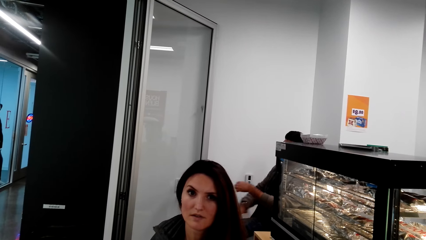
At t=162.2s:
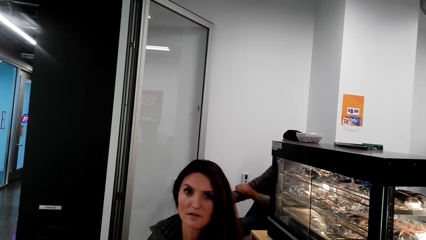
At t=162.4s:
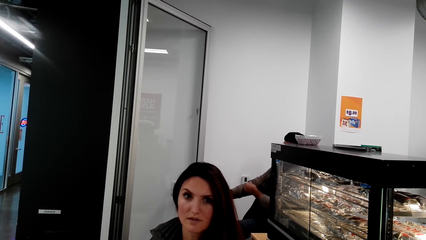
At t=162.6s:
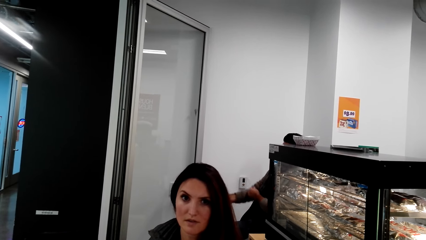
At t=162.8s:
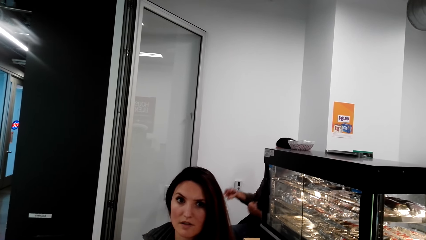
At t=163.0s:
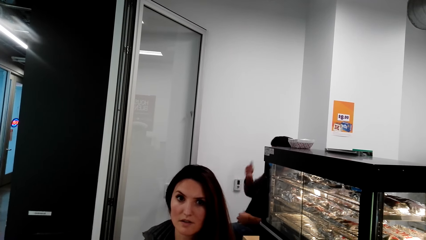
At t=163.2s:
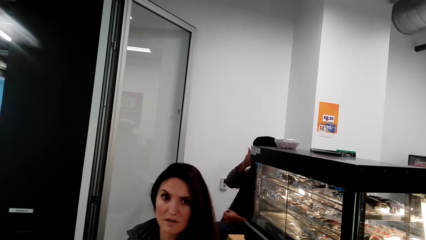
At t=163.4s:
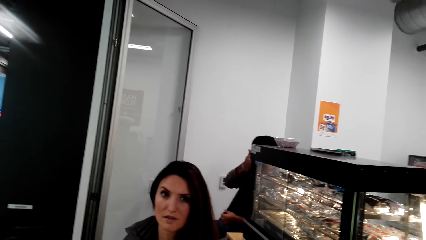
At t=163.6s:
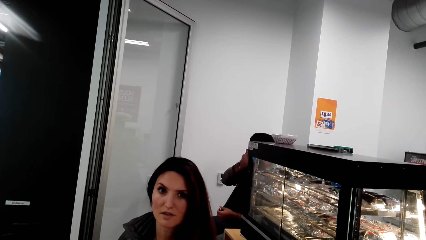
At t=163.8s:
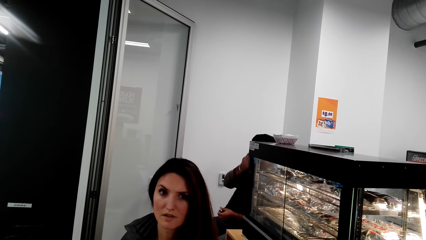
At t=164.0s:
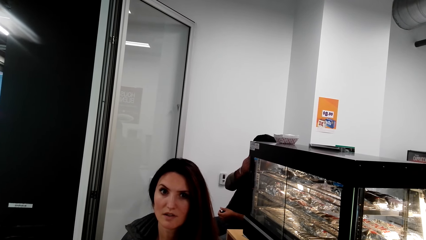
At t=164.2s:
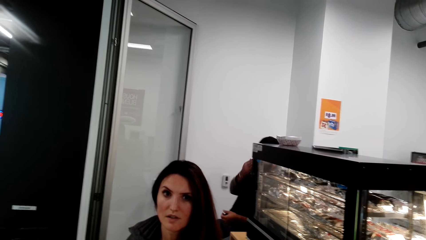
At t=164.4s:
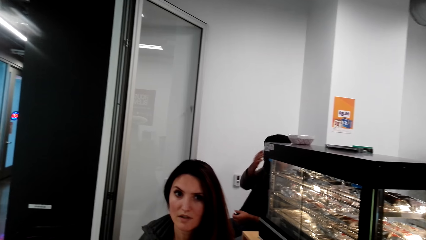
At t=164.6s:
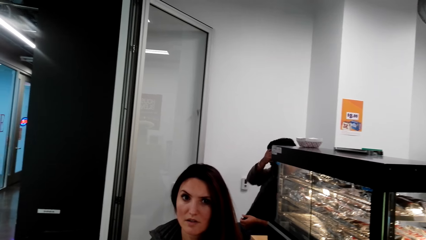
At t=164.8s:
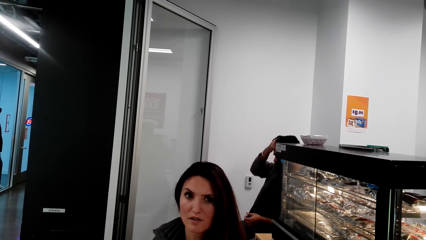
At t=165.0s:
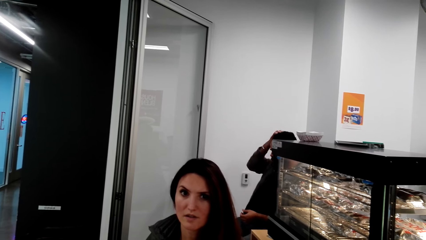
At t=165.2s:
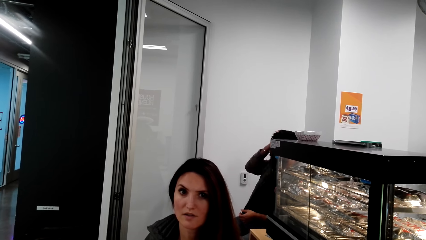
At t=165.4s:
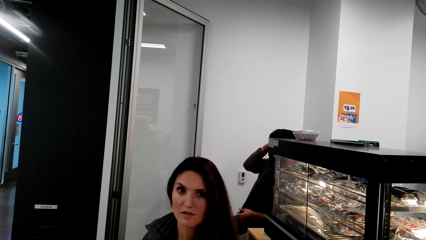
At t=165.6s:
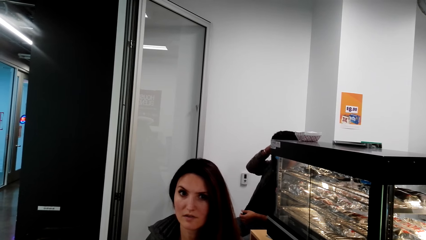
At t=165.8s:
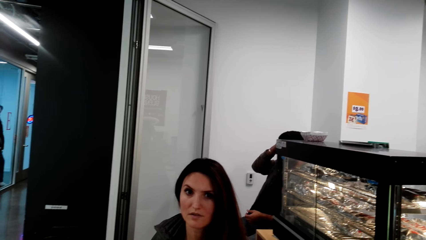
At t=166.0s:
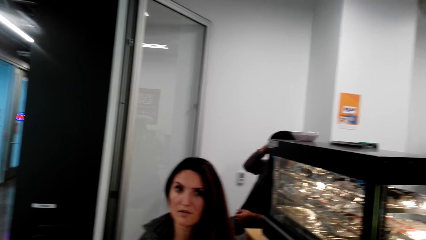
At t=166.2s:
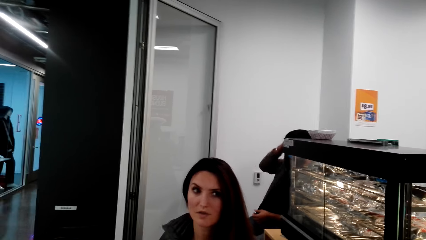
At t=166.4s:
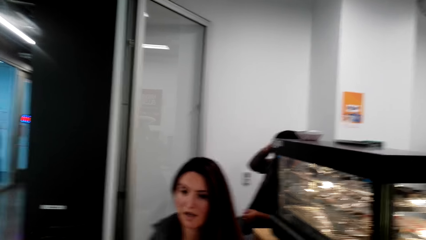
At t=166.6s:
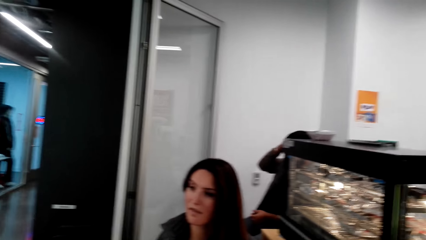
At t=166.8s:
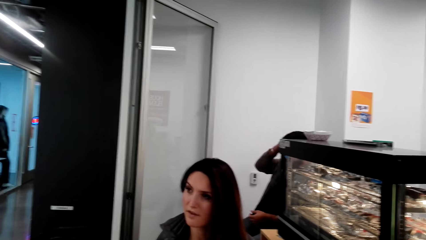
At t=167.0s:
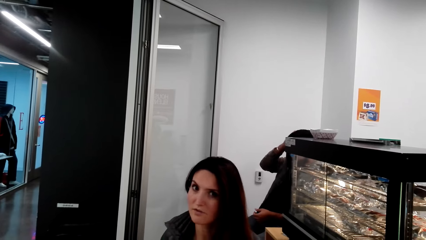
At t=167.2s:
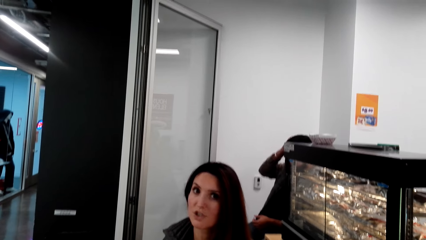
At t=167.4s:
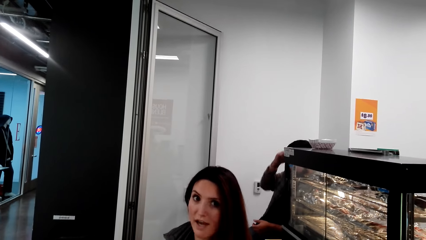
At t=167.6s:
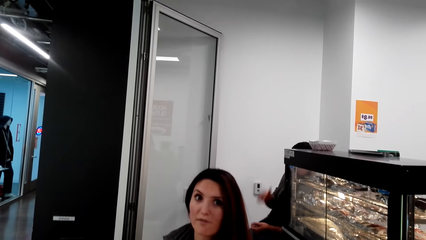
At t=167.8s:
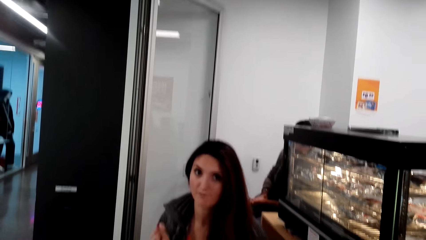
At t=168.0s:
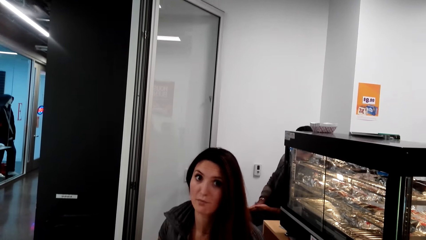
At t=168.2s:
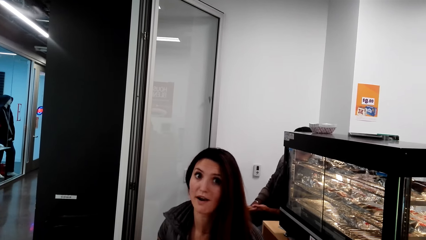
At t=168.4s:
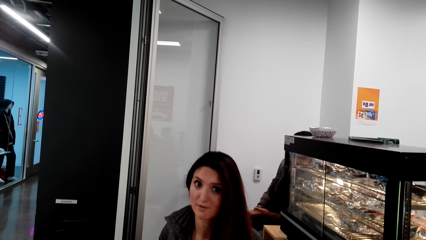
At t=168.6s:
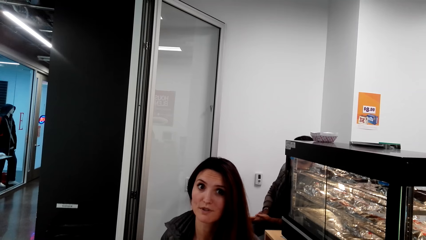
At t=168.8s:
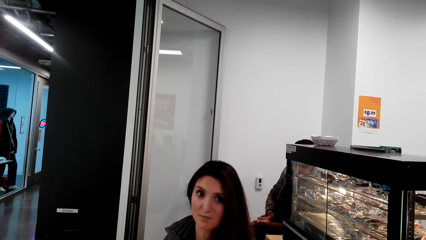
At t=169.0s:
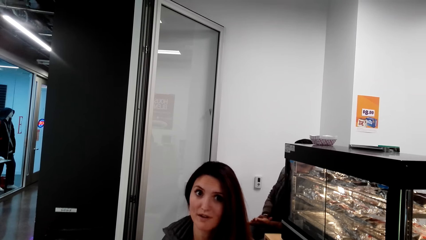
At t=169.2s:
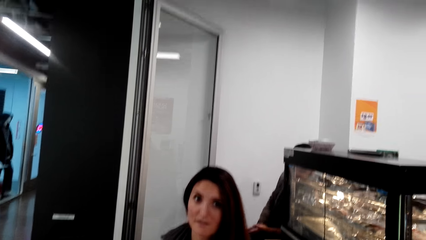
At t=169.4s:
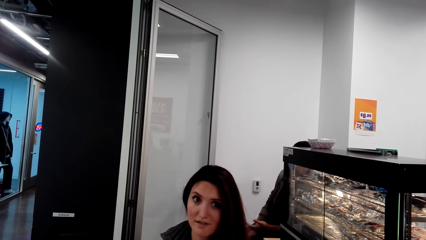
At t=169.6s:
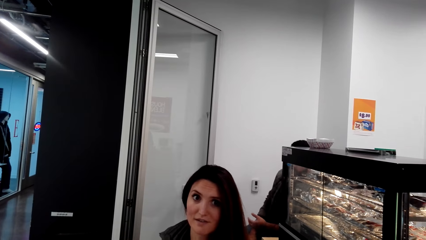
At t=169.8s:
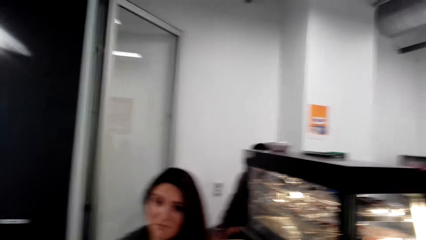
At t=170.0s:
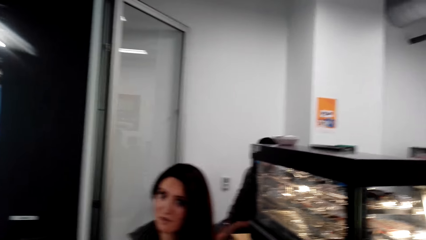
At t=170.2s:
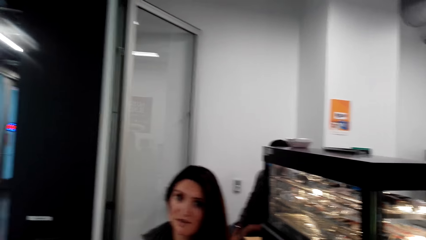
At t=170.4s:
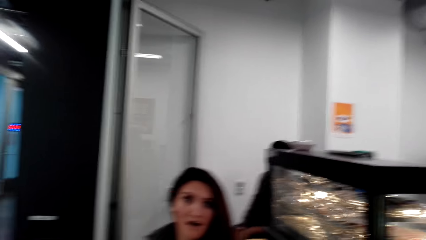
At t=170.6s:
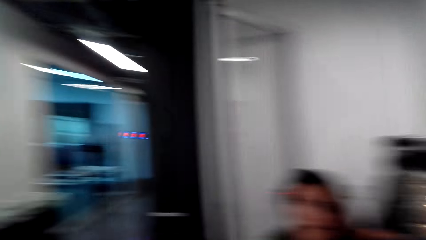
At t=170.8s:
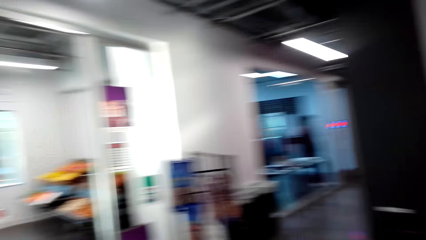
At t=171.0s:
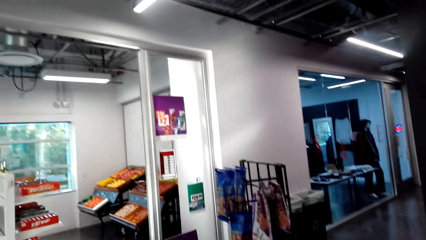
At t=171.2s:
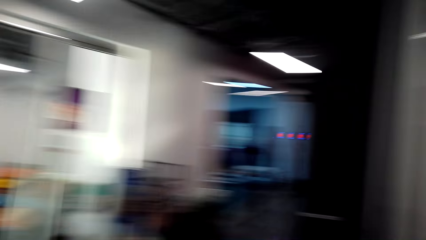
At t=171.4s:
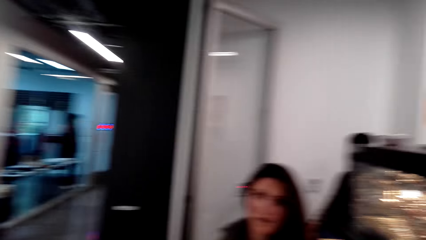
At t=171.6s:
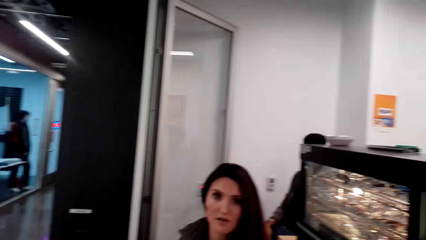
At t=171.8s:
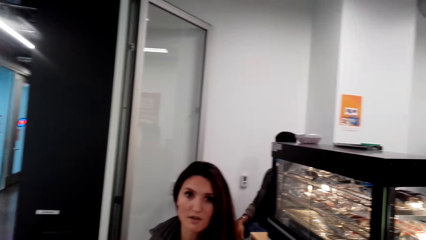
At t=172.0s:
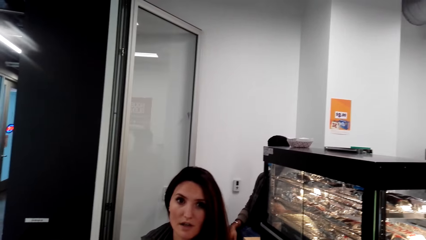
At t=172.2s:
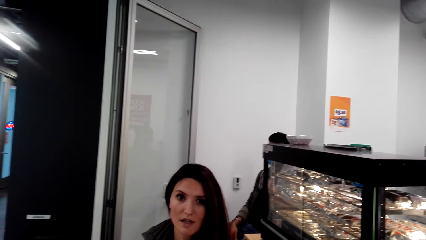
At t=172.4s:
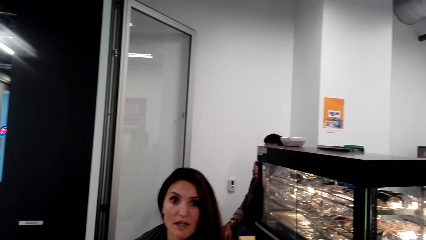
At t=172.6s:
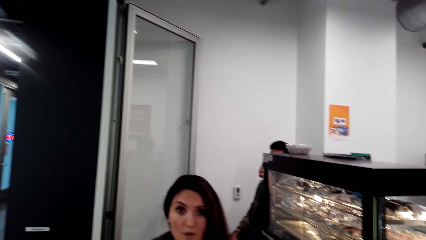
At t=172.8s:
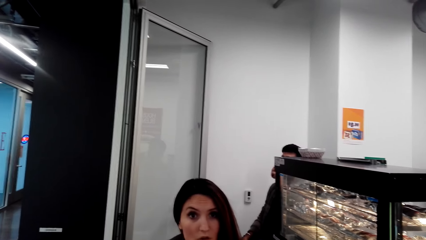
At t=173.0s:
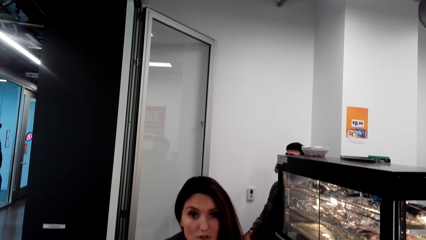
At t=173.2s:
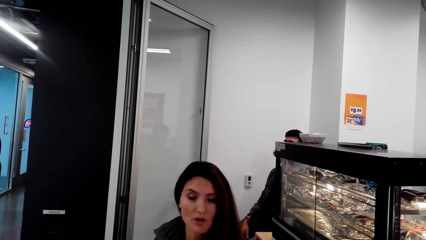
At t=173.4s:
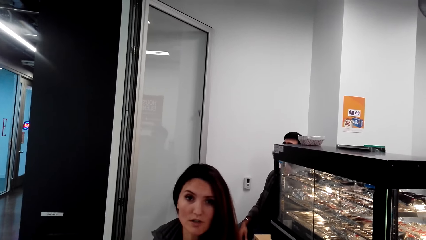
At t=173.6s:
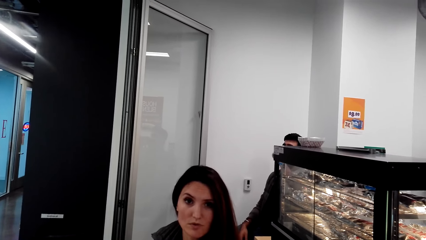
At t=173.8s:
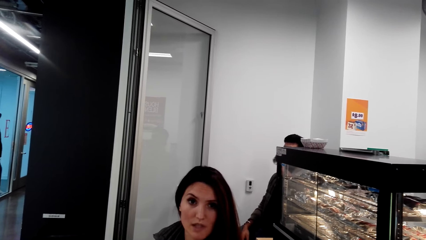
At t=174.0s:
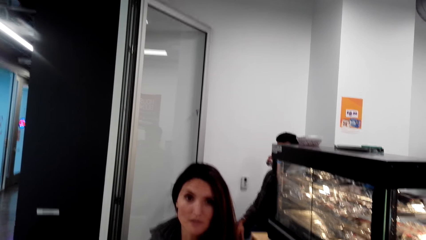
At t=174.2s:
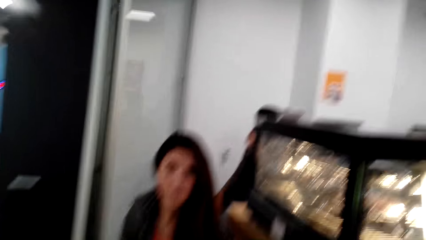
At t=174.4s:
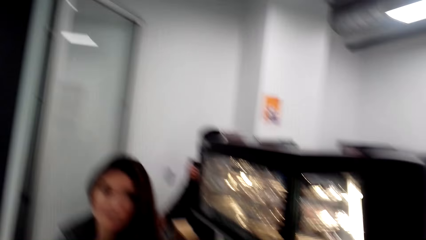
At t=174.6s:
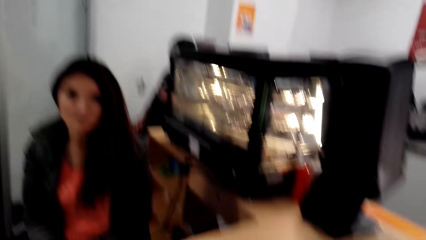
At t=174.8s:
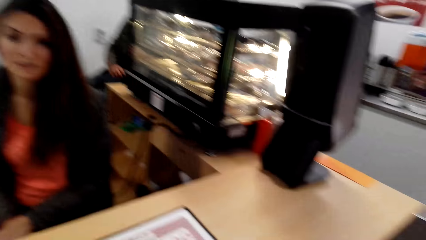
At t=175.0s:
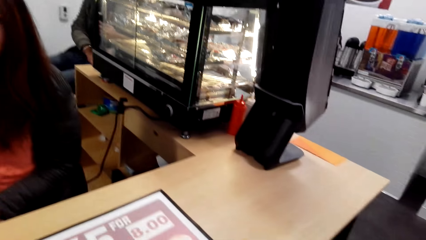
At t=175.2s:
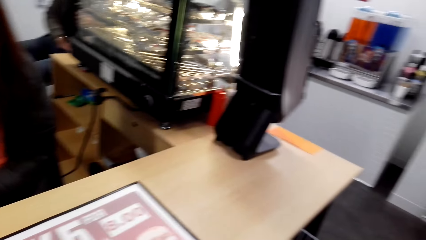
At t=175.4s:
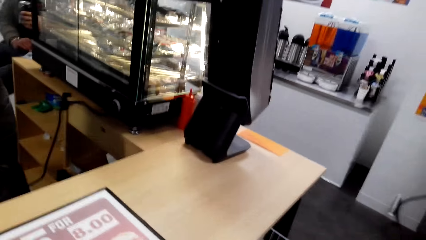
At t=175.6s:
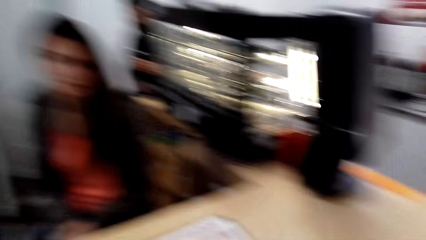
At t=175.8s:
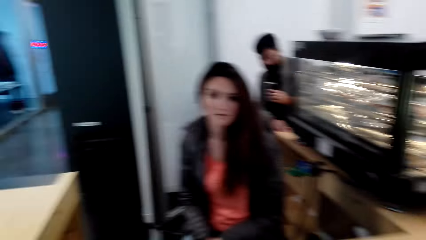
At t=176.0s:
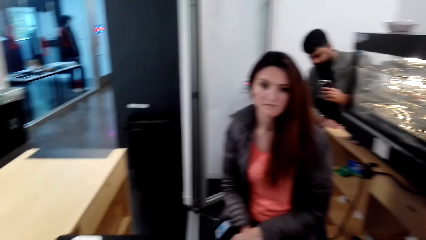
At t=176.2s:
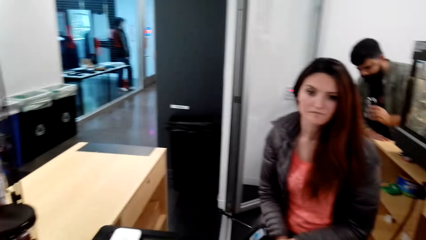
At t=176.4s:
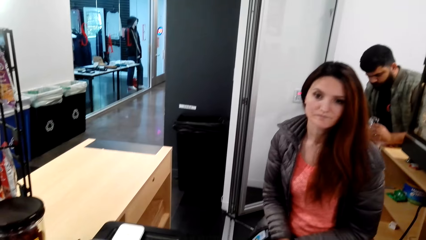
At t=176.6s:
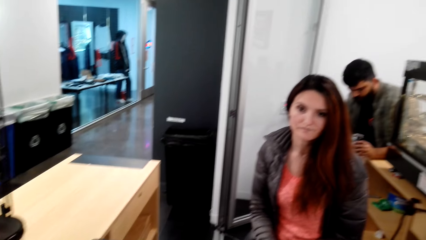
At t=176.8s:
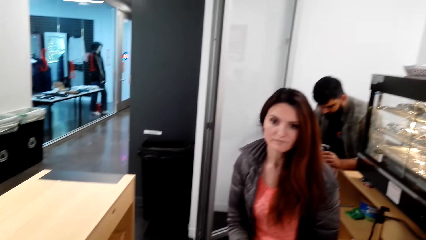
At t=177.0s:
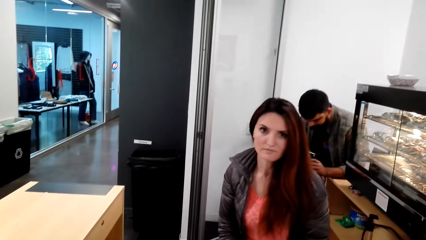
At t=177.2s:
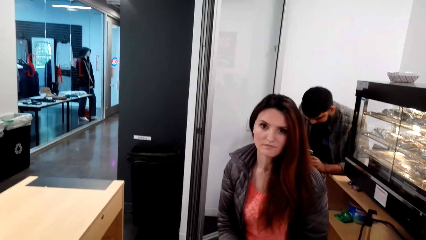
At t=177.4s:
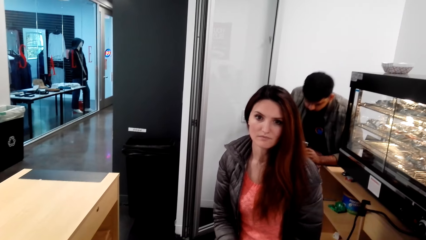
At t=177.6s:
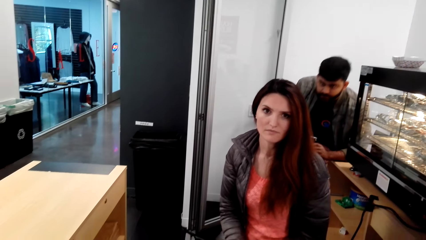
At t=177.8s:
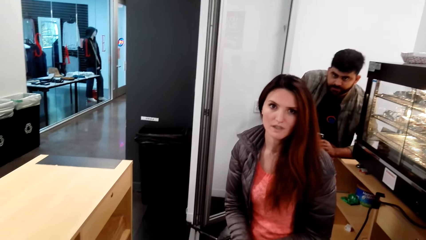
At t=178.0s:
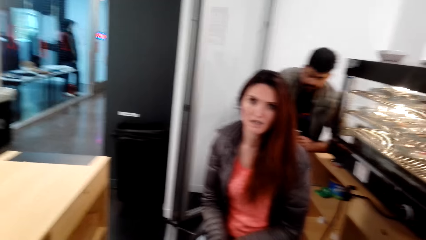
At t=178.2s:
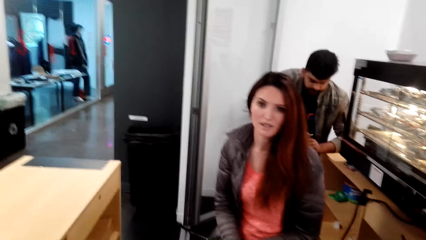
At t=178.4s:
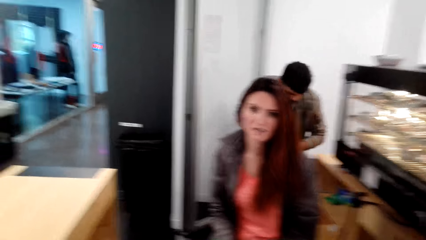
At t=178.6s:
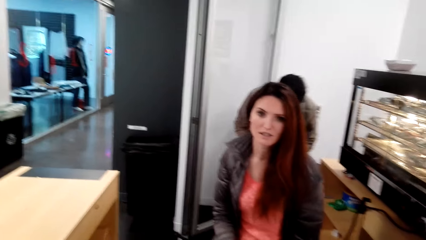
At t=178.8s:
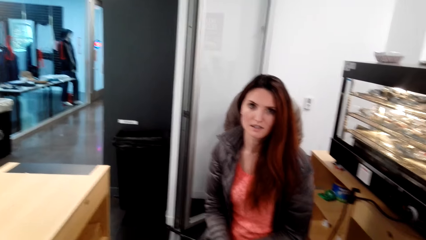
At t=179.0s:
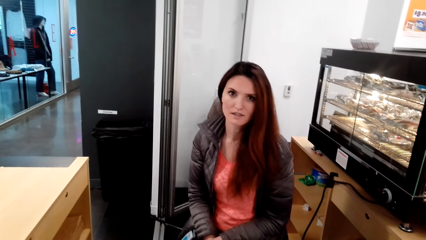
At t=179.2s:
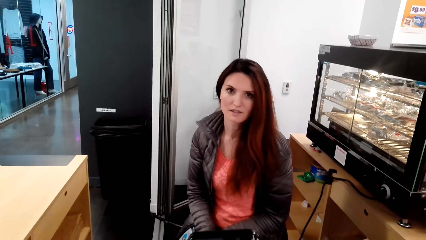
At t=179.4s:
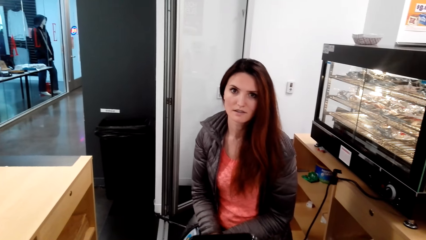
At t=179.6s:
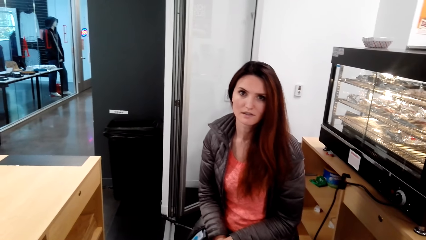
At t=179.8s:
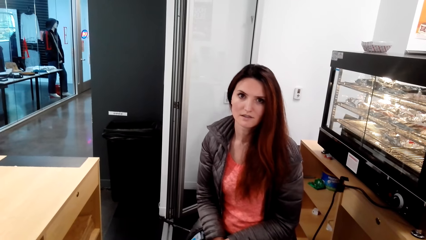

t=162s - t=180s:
A woman talks to the camera wearer. The camera wearer talks to the woman.
